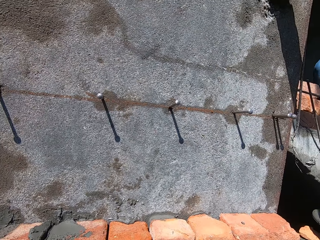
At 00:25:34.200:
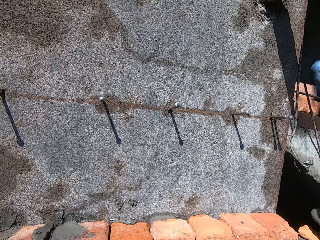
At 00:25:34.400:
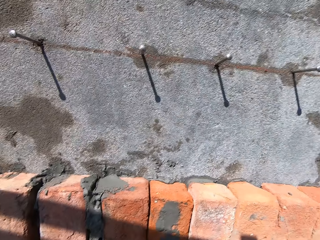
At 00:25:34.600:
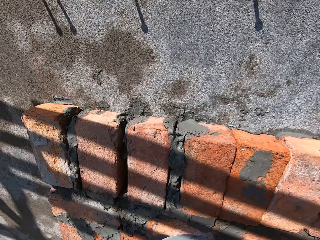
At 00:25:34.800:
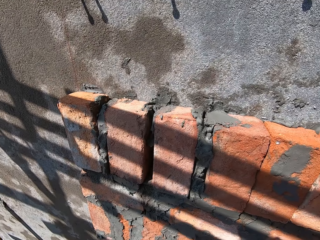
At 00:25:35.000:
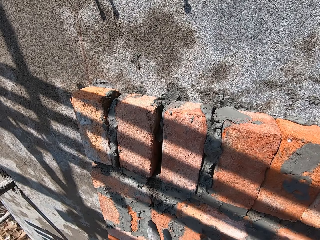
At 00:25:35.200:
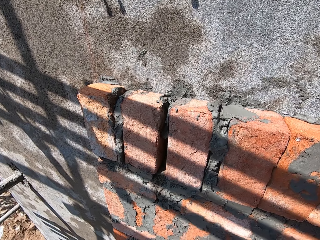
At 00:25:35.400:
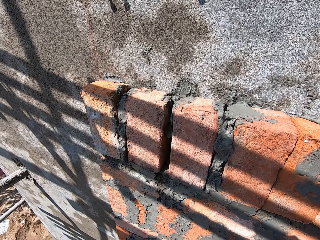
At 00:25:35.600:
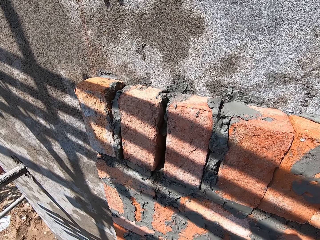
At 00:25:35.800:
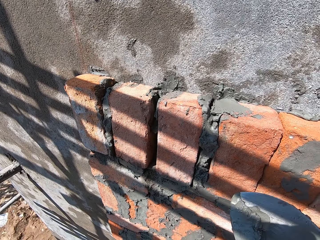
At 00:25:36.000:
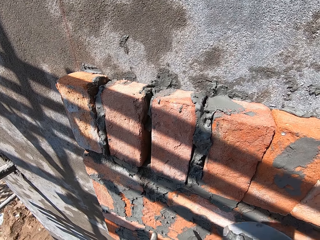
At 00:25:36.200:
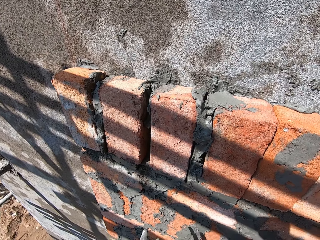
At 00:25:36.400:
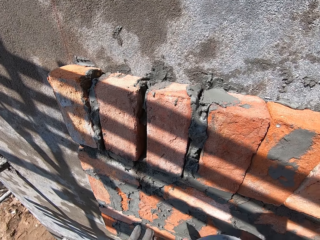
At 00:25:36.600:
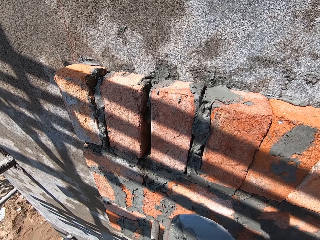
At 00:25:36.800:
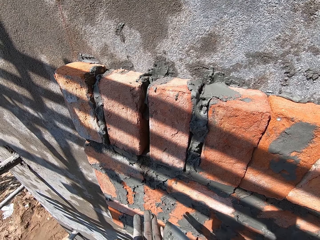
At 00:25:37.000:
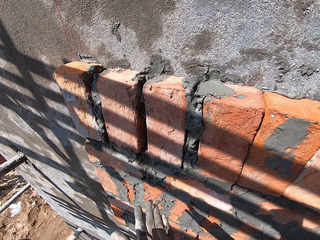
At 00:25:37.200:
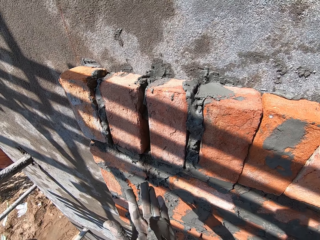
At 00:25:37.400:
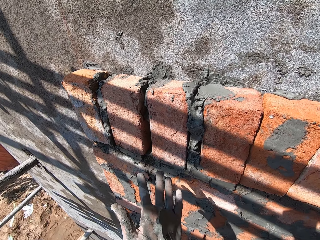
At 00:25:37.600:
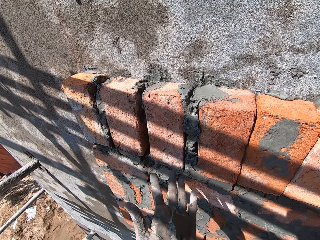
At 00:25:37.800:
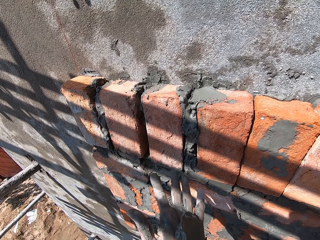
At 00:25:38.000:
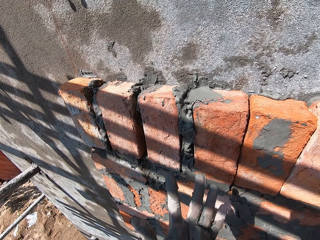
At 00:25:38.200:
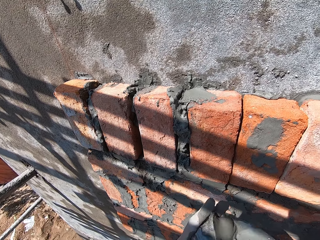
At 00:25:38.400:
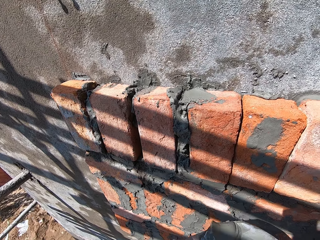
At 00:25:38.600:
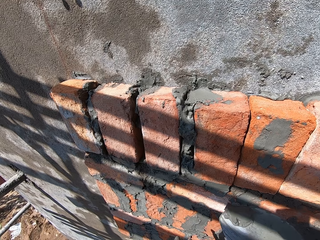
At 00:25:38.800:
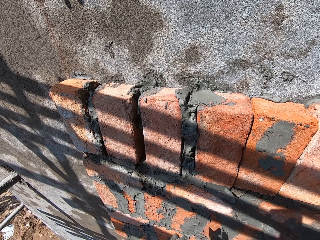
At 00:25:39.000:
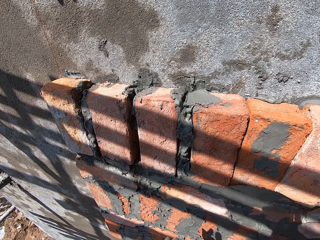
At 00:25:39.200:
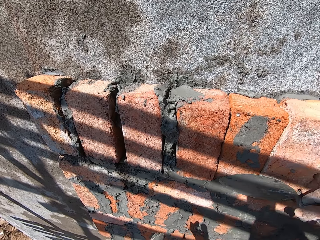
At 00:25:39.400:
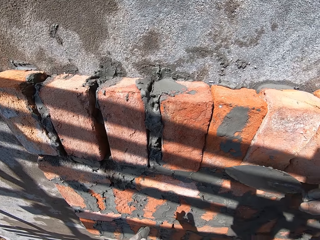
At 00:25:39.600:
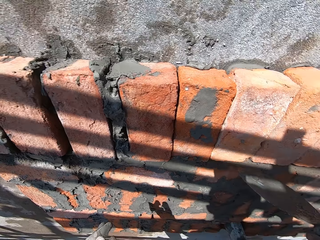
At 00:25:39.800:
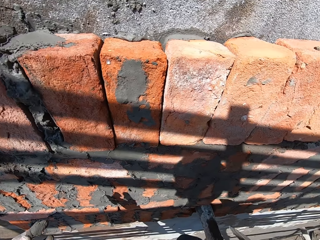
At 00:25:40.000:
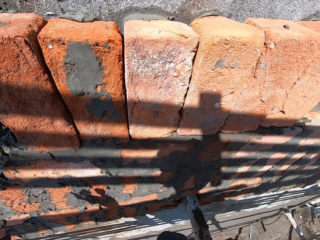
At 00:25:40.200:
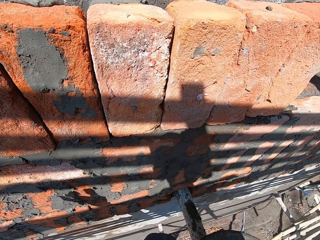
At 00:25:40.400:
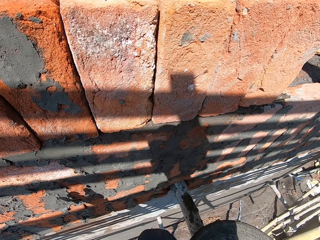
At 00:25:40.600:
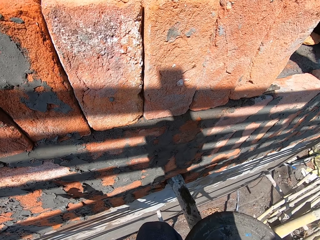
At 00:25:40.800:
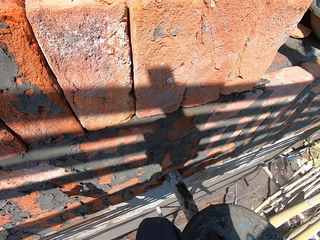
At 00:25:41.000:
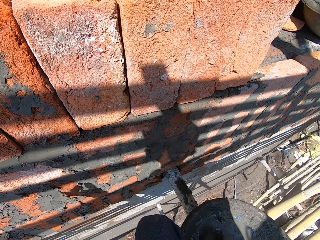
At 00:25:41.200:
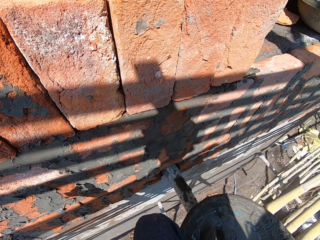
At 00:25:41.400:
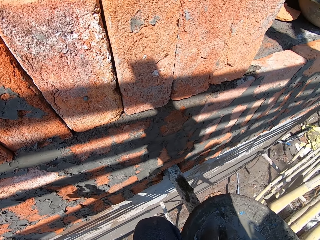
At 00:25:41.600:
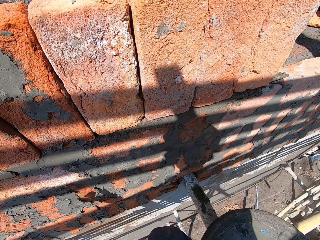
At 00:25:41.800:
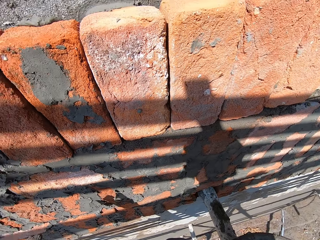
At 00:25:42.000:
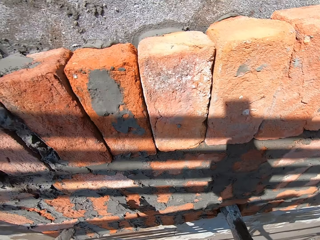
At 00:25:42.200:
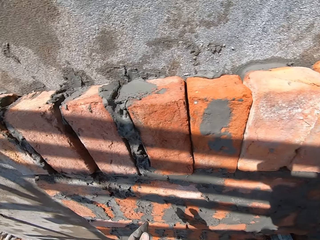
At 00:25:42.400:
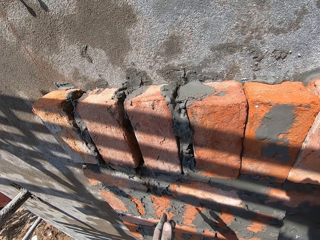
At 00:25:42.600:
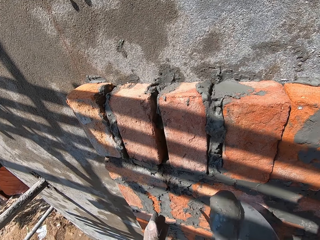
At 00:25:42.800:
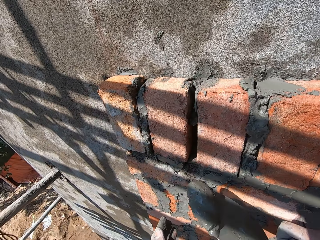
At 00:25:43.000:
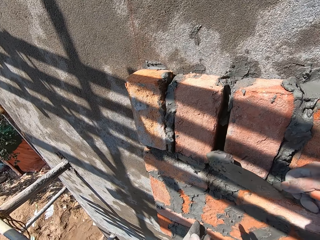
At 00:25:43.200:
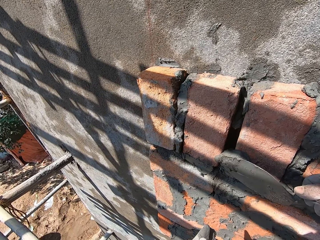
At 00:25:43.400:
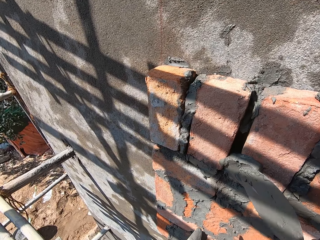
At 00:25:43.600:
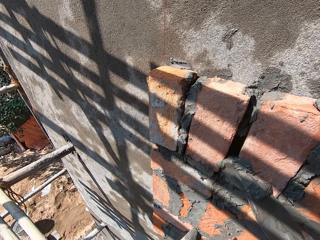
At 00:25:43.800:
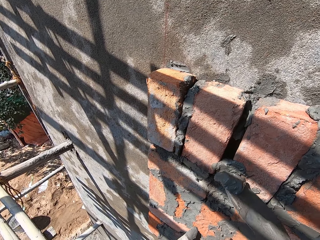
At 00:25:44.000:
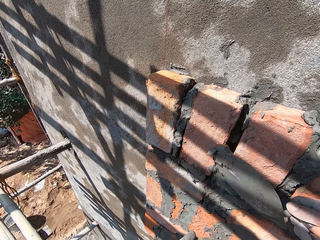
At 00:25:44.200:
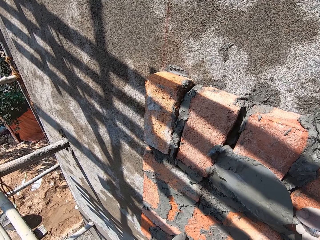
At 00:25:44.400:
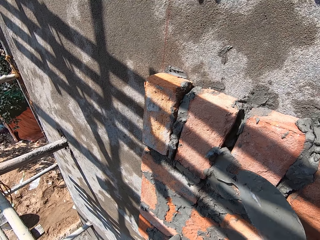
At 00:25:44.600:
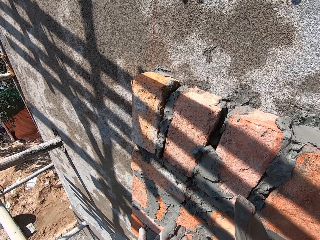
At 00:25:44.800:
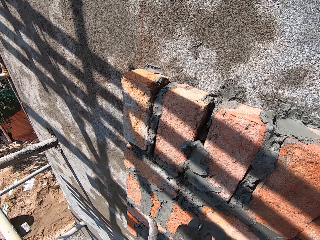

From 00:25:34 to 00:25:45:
The camera wearer scoops cement with the trowel. He applies the cement on the brick. He scoops some wet cement from the bowl with the trowel in his right hand. He applies the cement on the brick.

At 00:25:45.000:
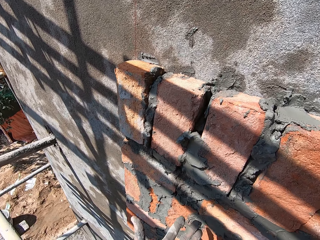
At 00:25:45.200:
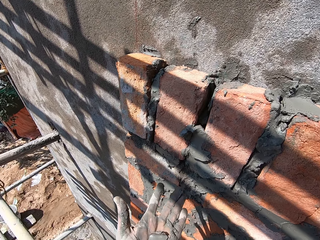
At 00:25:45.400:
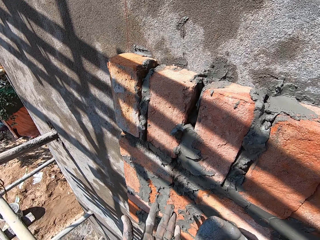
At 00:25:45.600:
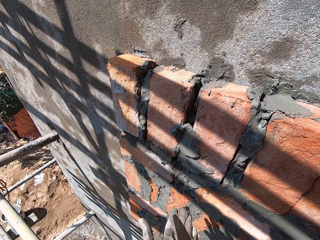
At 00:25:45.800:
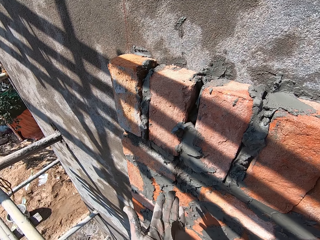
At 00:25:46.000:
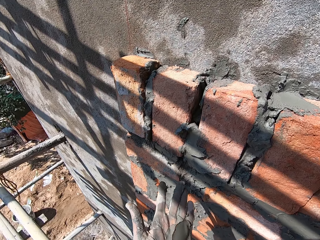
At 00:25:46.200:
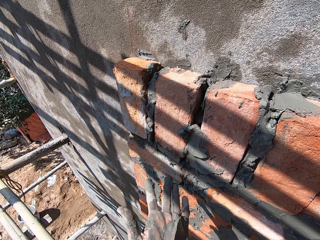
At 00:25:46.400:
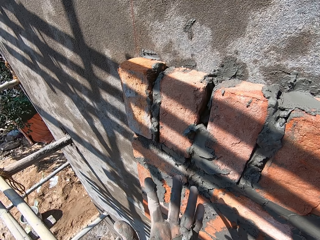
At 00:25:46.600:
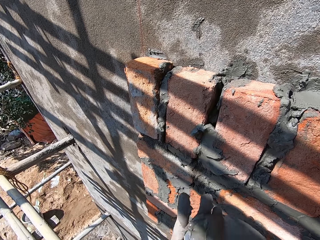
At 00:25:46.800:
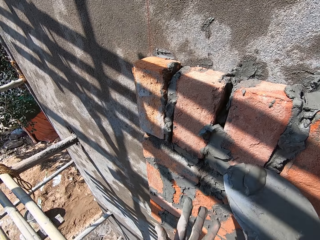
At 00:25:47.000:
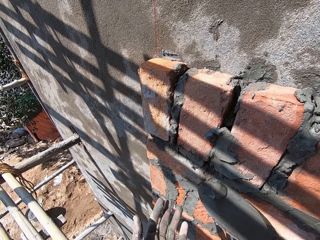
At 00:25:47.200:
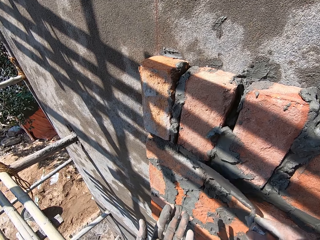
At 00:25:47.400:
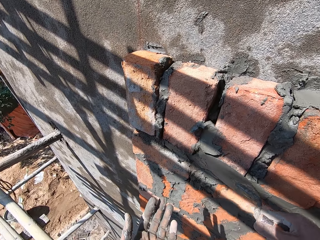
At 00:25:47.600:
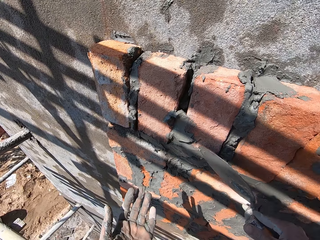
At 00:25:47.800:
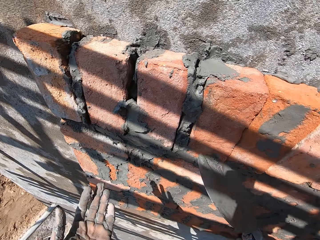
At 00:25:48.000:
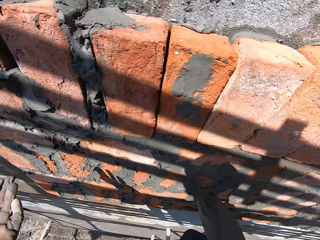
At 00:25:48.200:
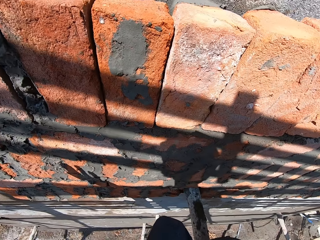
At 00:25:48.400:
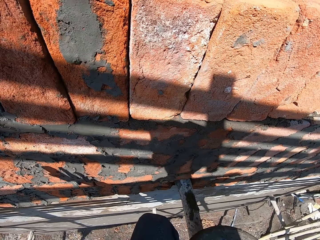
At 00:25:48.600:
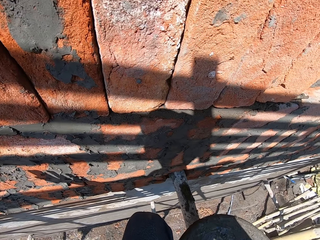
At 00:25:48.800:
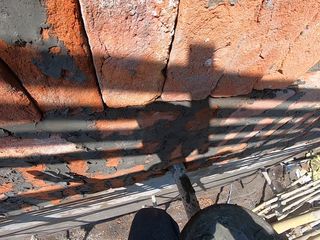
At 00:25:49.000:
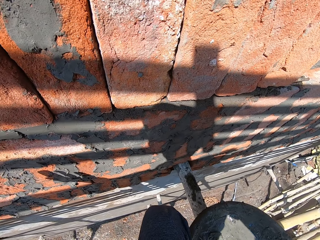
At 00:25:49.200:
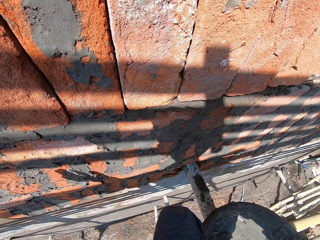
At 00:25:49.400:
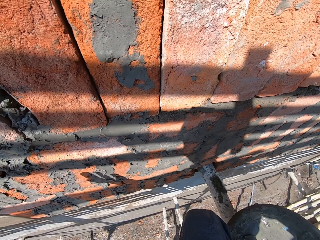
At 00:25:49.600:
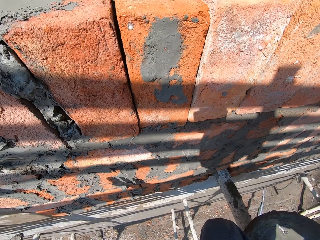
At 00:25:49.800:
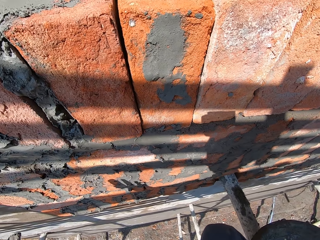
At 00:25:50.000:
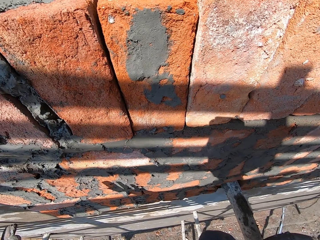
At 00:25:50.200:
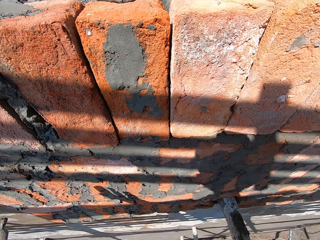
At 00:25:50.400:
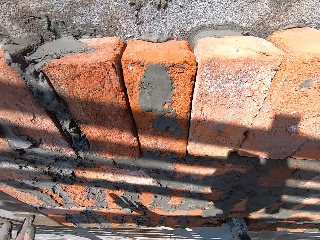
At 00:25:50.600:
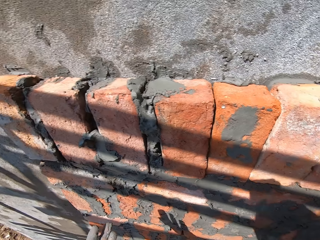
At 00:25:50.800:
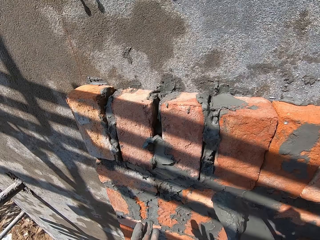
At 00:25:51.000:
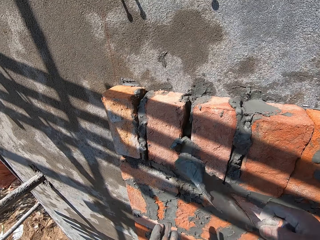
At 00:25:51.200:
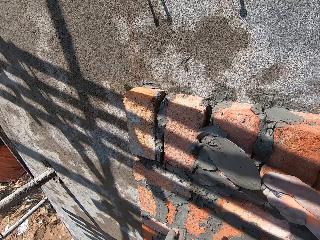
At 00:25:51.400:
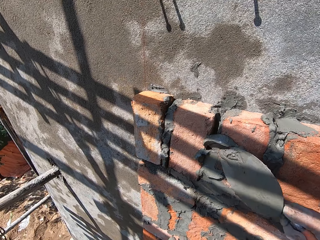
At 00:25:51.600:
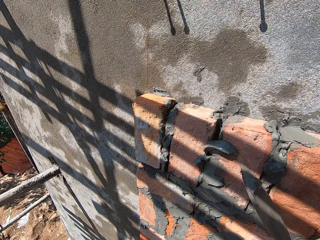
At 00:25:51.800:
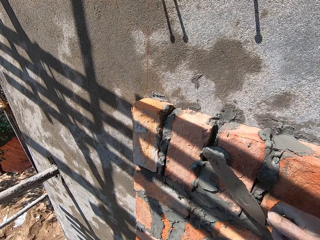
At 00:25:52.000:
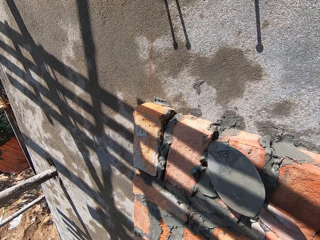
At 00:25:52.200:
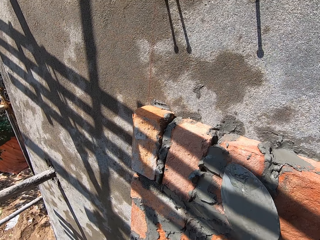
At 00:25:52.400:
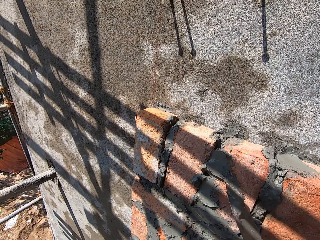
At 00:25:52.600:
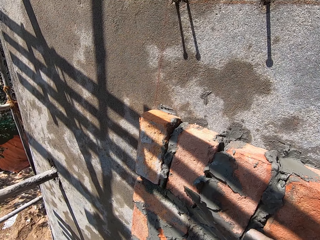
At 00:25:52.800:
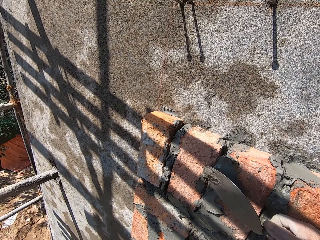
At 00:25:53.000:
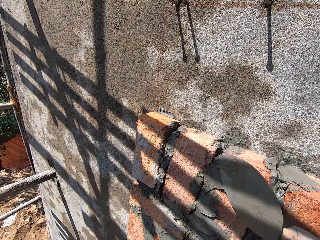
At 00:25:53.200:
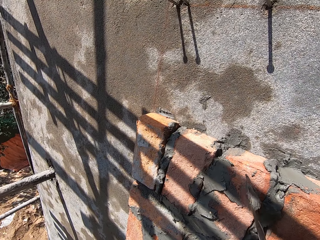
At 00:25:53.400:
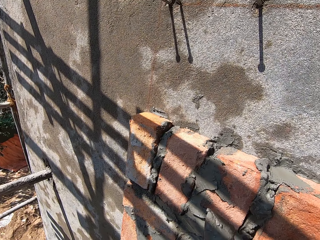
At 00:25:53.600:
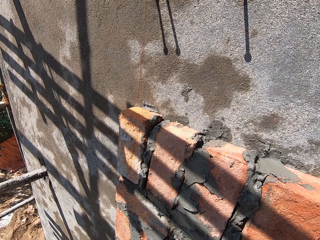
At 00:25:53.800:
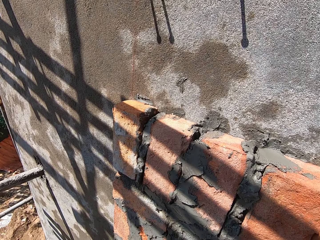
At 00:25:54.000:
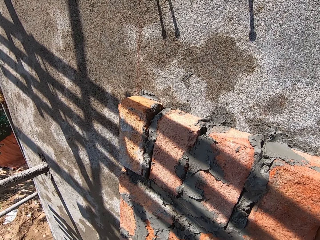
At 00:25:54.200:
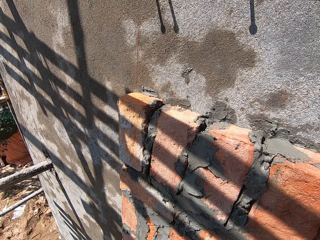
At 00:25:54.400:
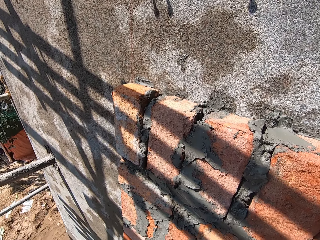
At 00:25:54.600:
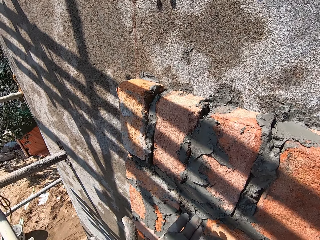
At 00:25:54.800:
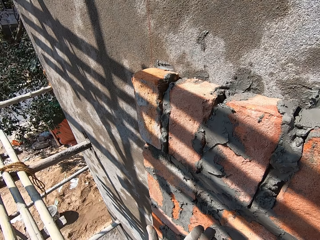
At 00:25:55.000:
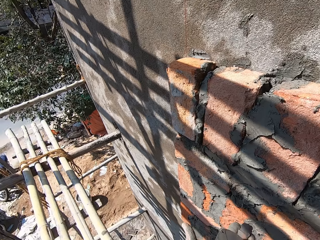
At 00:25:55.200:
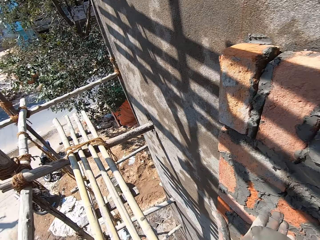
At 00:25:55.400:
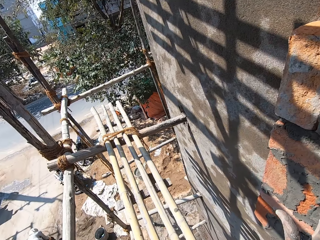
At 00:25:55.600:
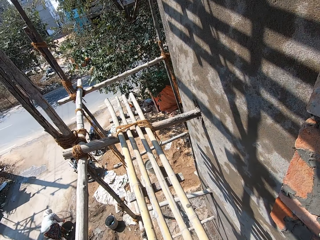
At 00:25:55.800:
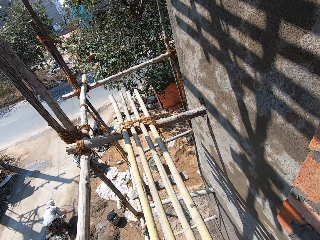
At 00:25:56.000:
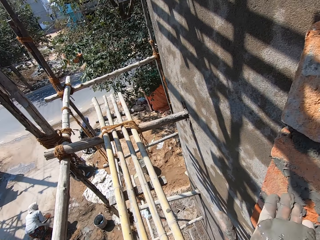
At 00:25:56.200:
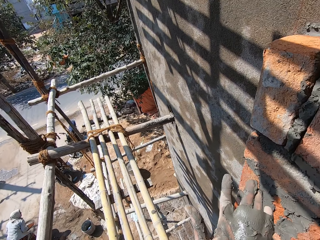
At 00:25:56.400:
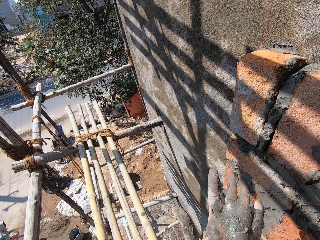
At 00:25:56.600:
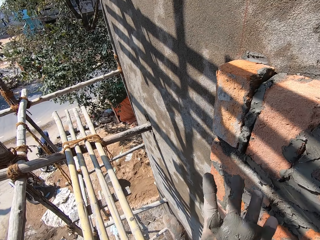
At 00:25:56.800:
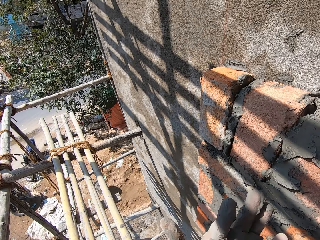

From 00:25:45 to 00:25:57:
The camera wearer scoops cement with the trowel. He converses with a man and another man. He applies the cement on the brick. He scoops cement with the trowel. He places the wet cement on the bricks on the wall with the trowel in his right hand. He scoops cement with the trowel. He wipes the wet cement on his left hand with the trowel in his right hand.
